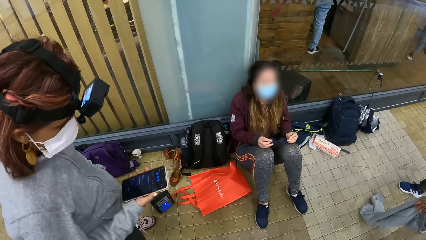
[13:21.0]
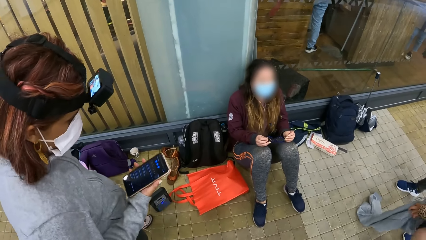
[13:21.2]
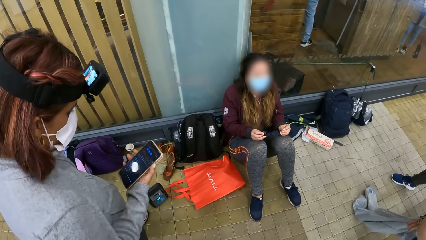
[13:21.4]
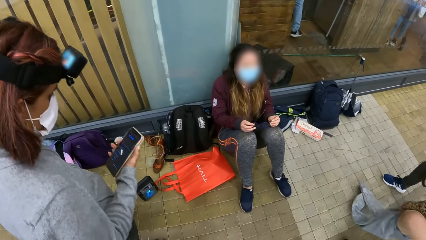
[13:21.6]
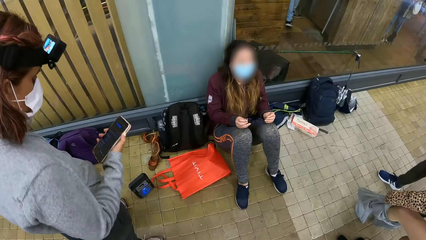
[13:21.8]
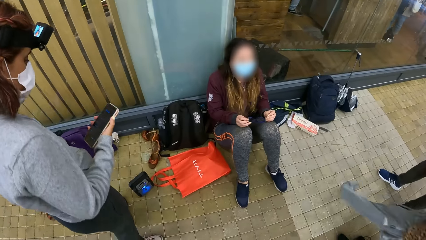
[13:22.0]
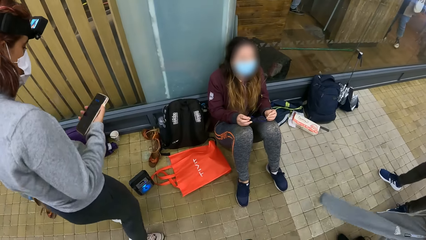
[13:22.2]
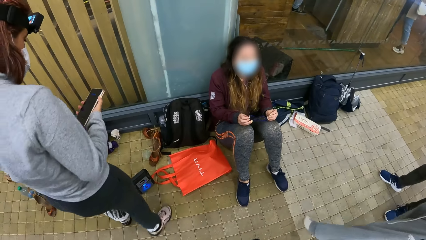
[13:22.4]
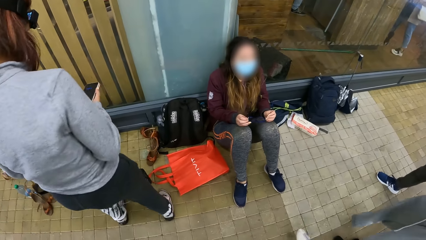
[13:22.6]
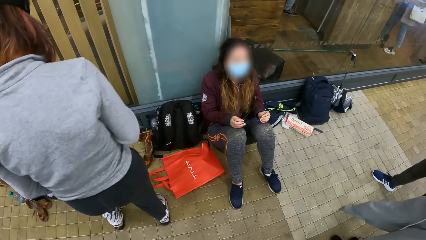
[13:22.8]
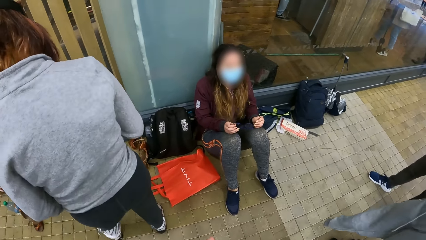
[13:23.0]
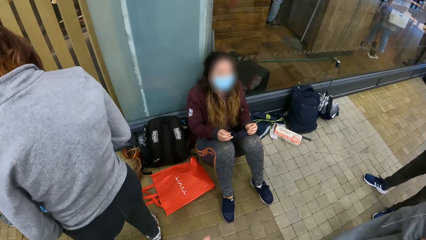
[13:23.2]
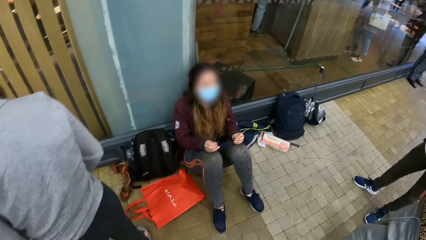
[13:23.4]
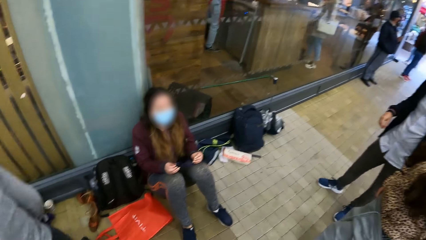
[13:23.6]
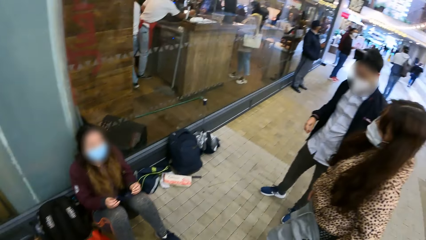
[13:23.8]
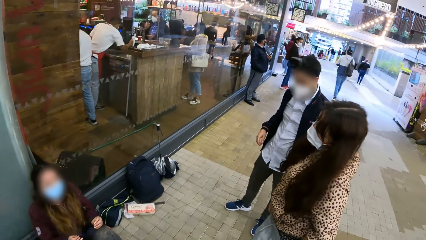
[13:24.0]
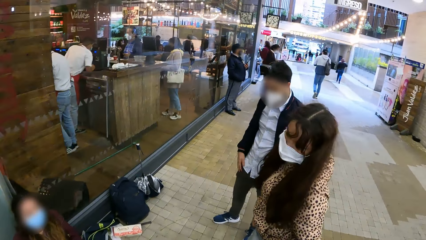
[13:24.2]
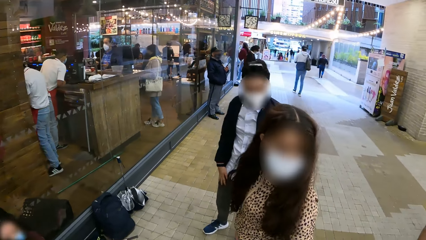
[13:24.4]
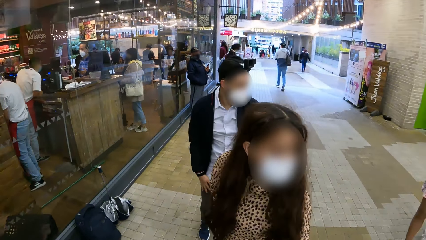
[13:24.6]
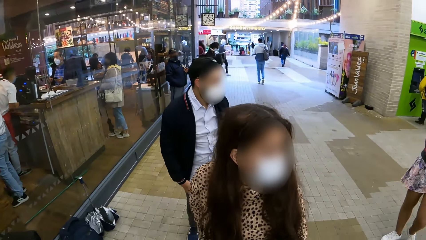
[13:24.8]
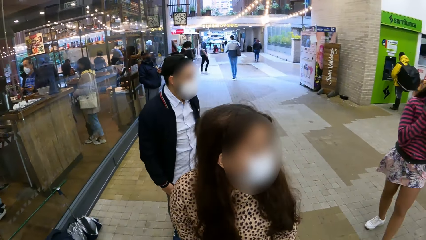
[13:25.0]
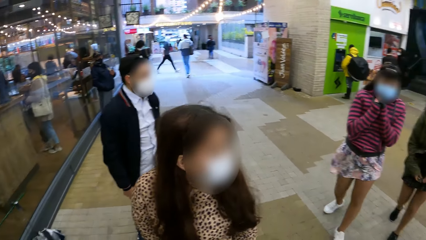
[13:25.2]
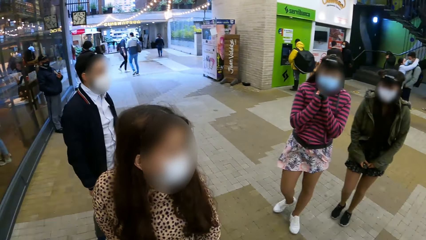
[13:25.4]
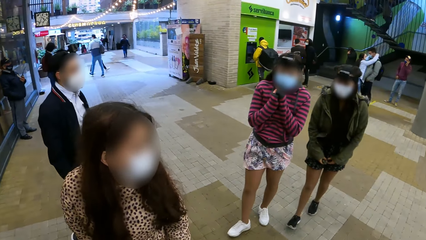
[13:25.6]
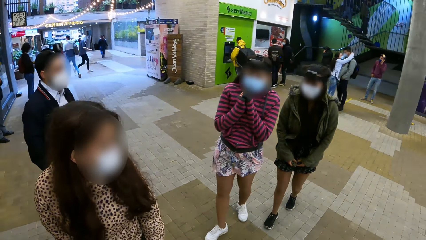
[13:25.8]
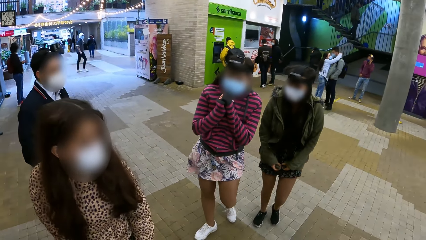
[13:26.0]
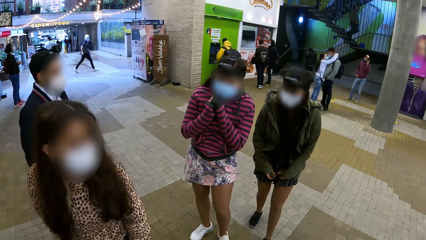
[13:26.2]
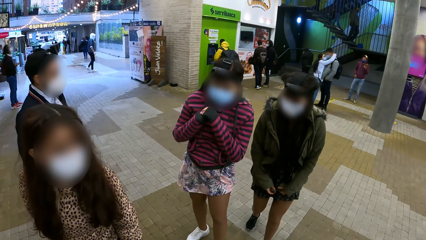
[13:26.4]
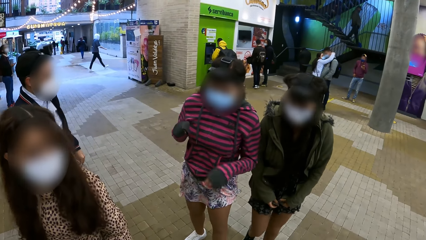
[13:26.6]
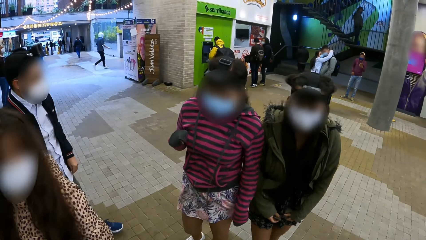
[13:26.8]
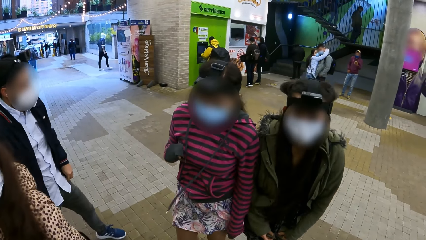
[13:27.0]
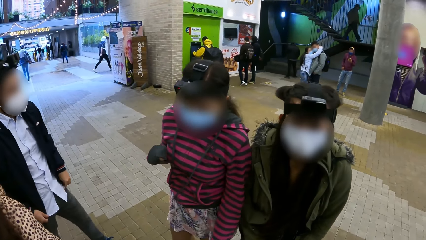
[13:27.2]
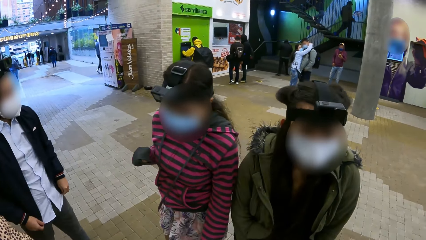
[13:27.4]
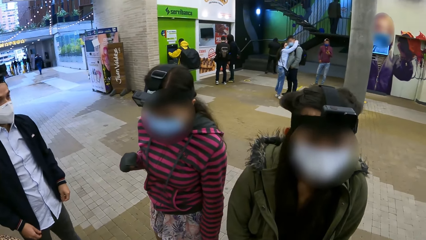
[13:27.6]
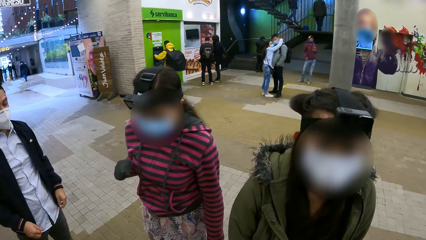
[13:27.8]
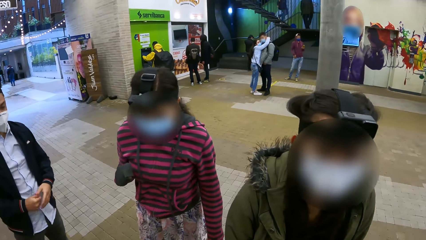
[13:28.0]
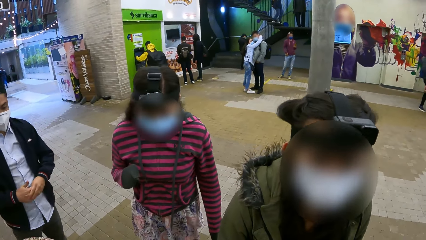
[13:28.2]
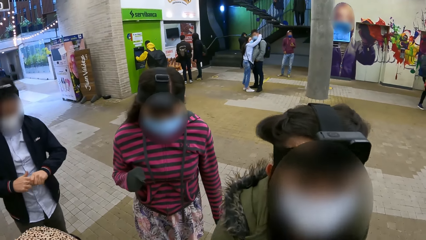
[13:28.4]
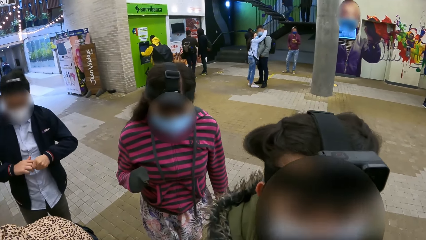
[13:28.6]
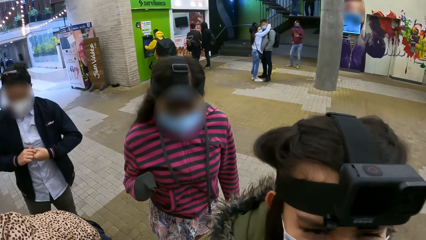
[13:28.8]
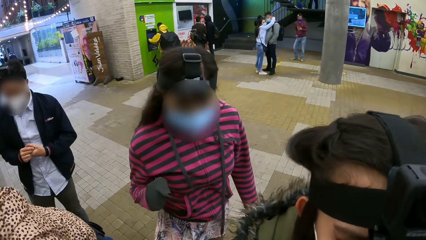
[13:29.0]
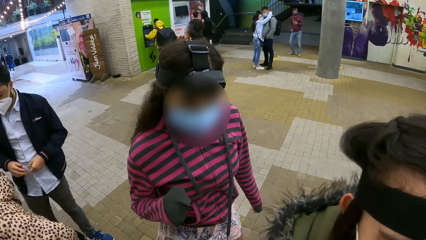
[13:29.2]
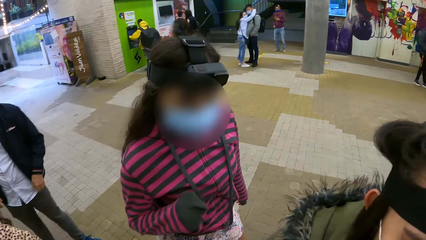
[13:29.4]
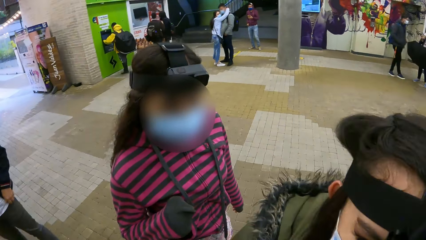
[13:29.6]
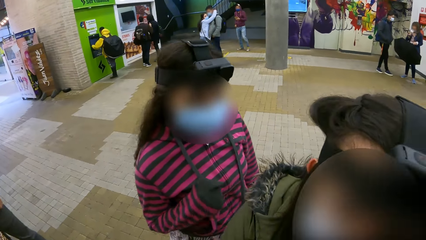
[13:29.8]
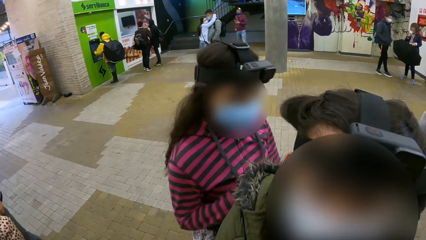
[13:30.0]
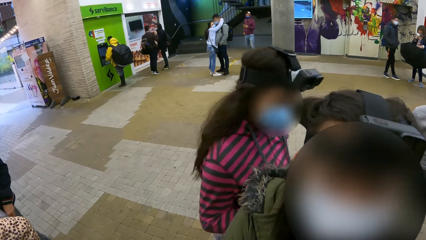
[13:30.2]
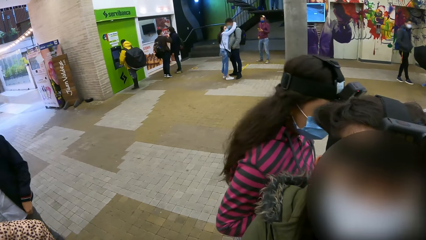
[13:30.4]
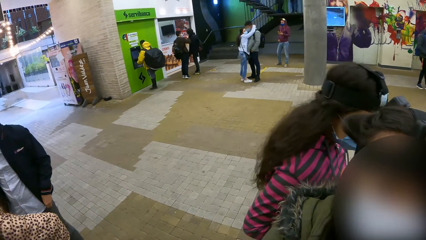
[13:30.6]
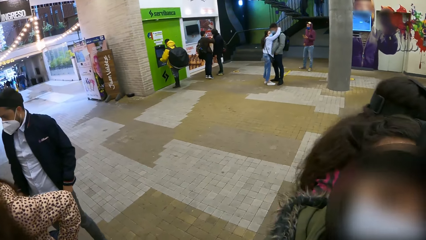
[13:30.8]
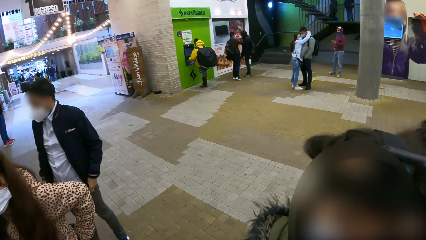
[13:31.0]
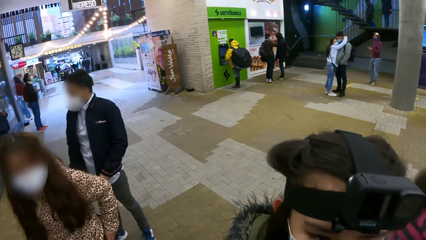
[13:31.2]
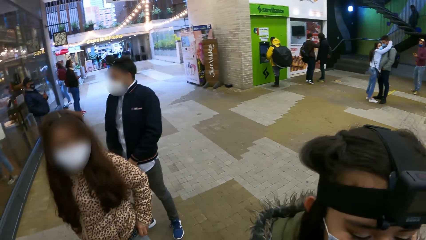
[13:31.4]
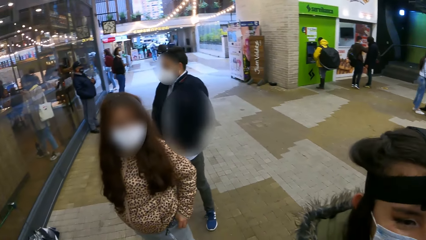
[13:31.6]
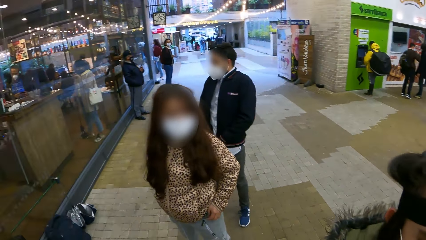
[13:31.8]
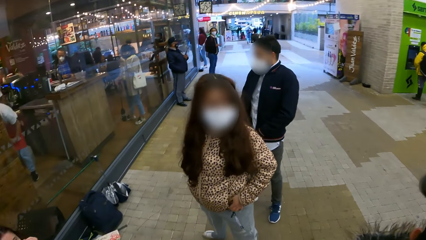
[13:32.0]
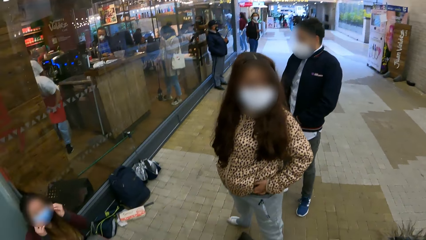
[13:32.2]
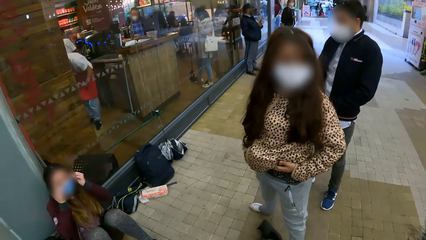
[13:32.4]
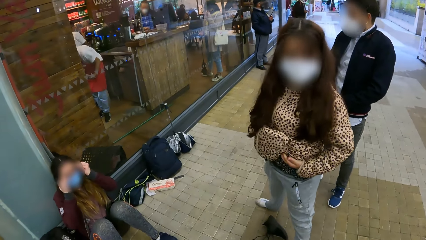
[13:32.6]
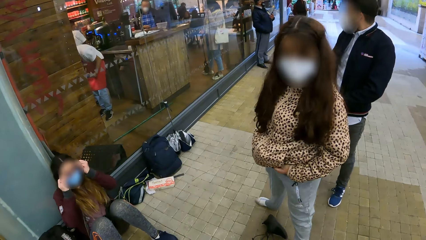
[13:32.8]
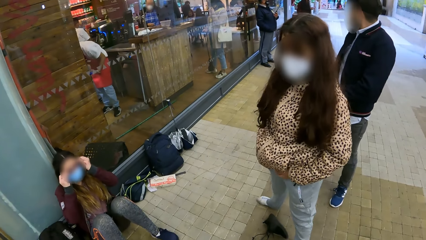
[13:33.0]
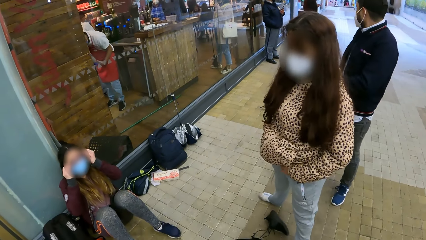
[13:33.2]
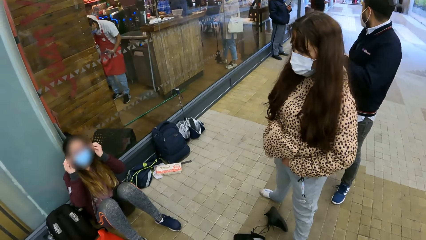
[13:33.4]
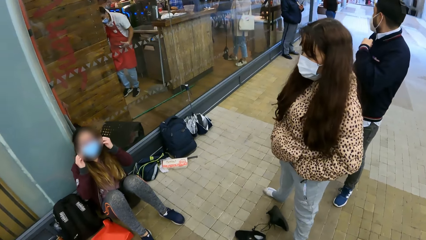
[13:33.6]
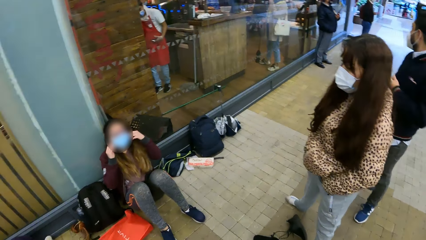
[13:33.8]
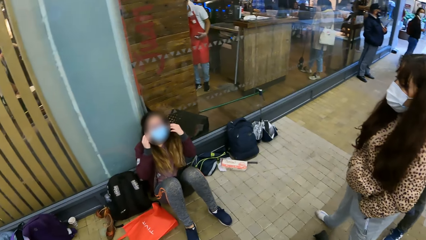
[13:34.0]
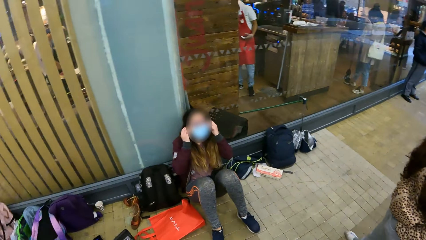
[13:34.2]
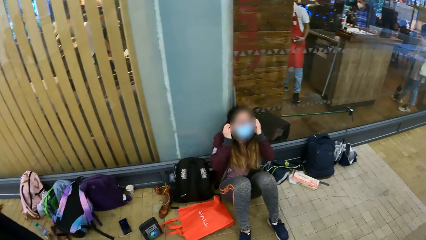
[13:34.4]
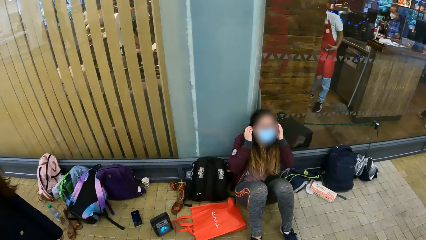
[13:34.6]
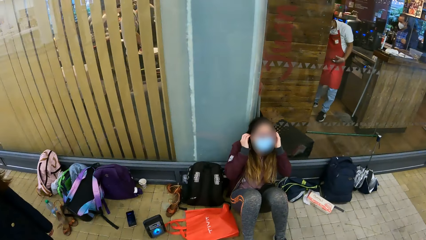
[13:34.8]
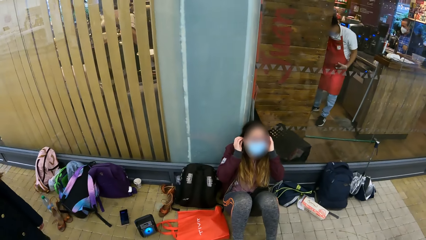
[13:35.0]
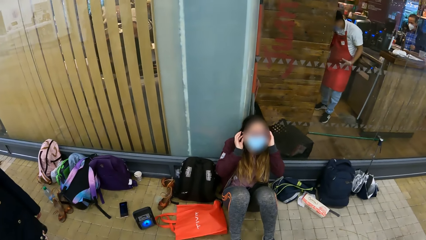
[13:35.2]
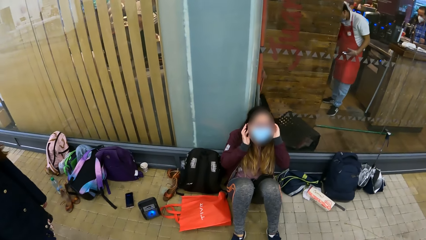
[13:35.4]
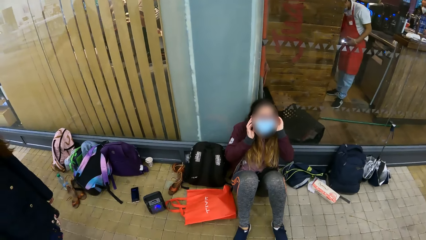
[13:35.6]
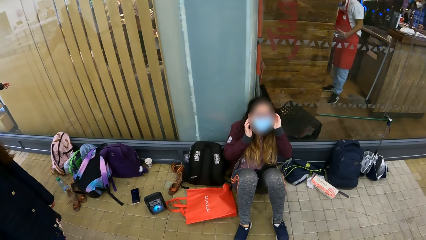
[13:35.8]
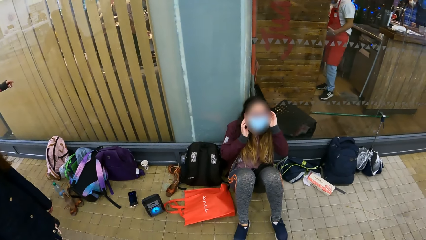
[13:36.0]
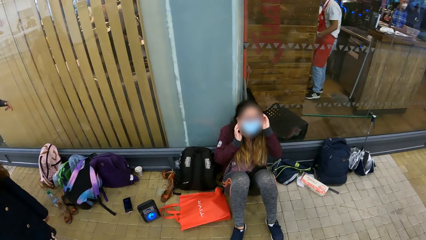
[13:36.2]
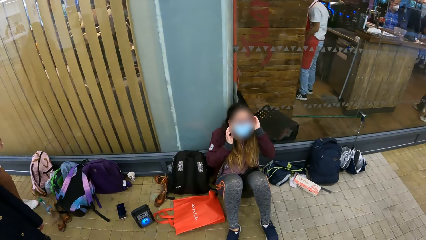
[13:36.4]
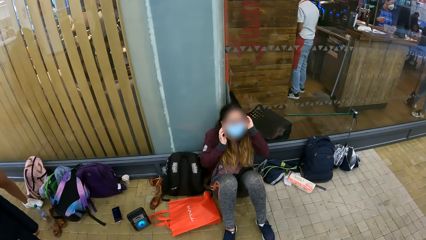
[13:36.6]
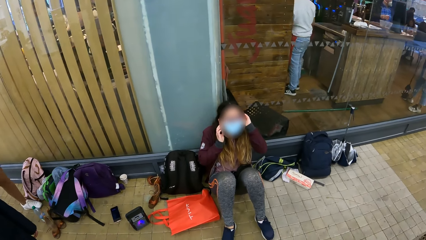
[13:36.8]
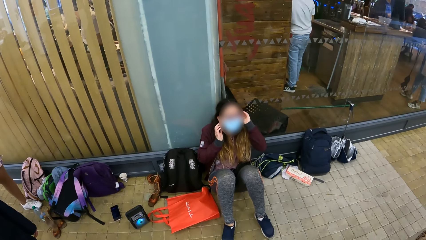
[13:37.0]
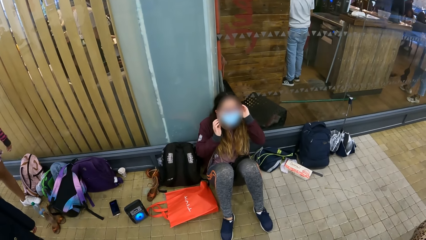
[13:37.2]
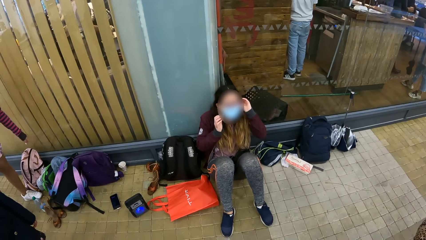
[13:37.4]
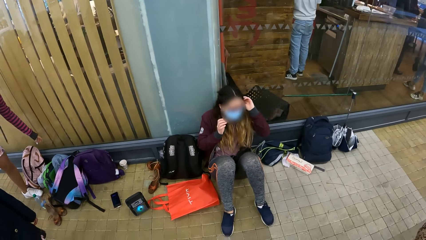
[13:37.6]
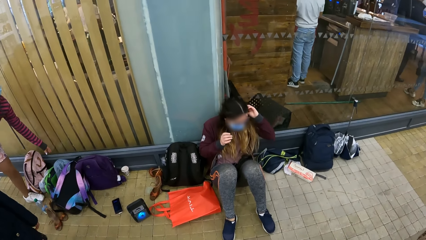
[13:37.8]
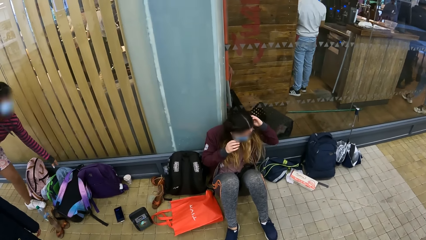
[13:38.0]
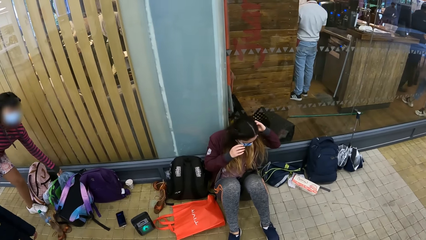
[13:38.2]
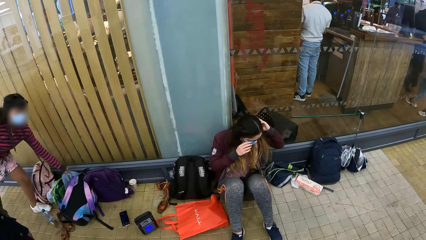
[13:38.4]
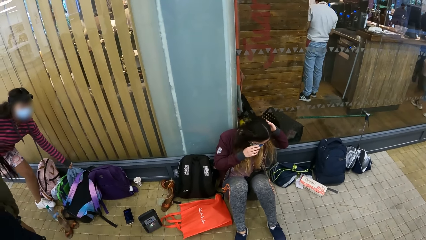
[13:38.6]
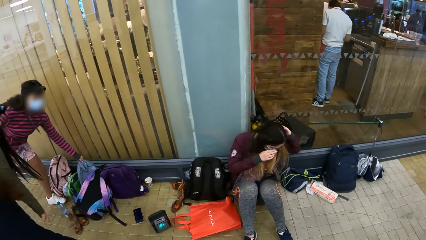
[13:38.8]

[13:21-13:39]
The camera wearer turns around. A lady walks in the mall. The lady interacts with the camera wearer. The camera wearer turns around. Another lady adjusts garments. The camera wearer looks around.
